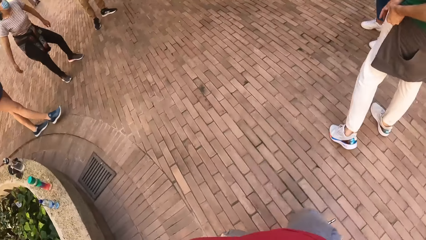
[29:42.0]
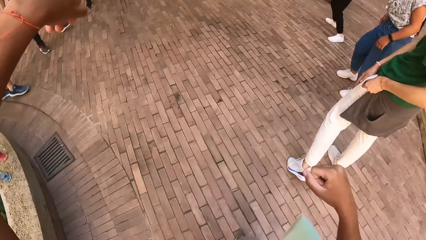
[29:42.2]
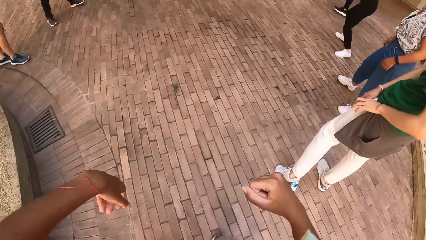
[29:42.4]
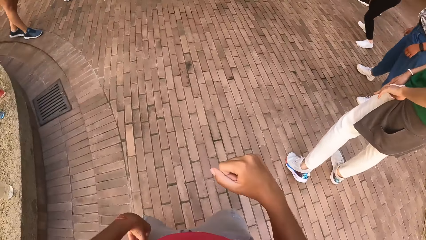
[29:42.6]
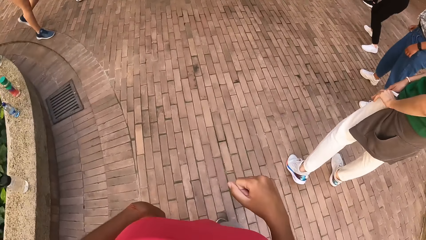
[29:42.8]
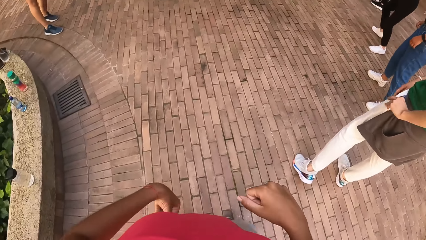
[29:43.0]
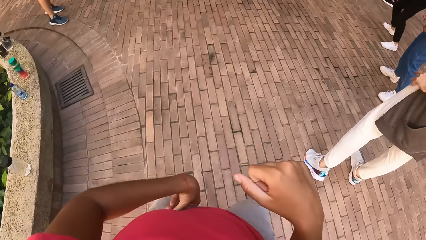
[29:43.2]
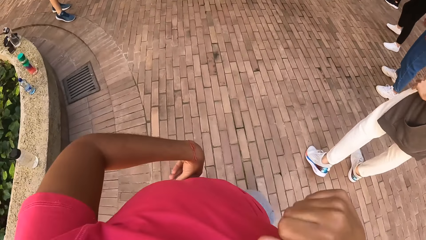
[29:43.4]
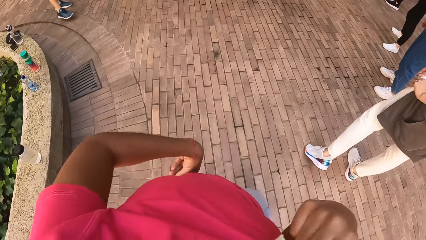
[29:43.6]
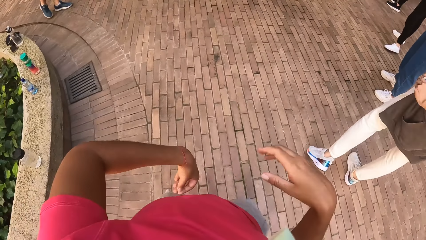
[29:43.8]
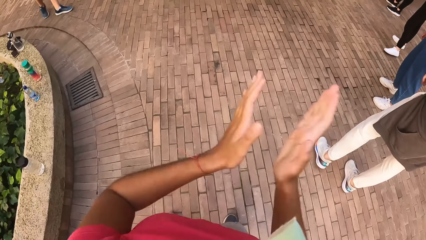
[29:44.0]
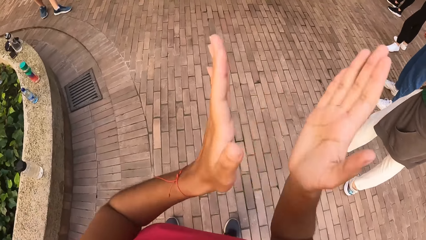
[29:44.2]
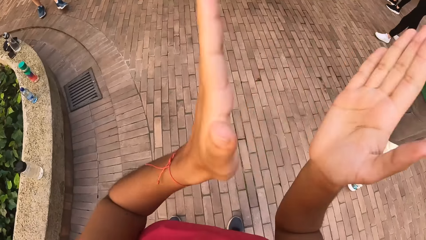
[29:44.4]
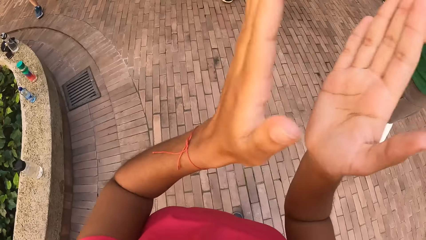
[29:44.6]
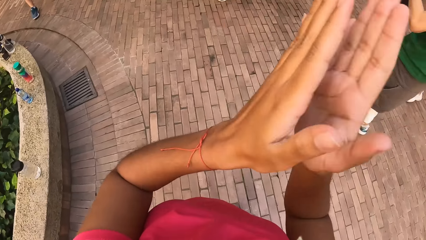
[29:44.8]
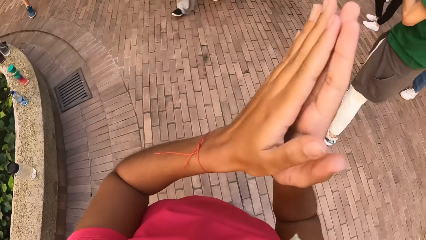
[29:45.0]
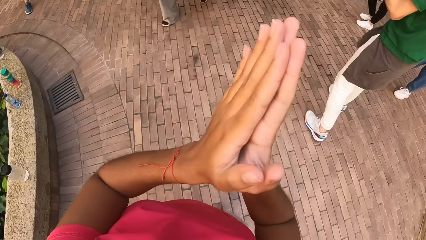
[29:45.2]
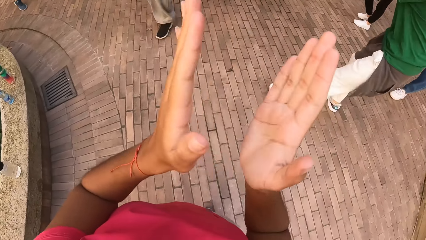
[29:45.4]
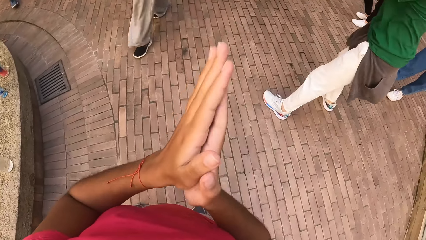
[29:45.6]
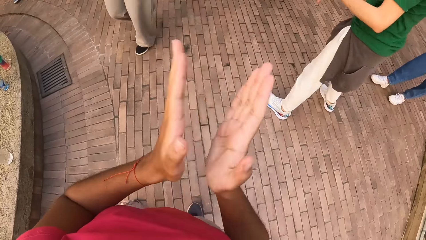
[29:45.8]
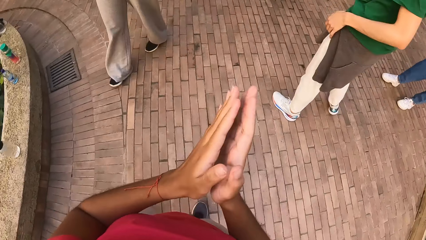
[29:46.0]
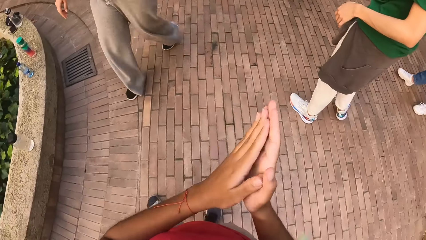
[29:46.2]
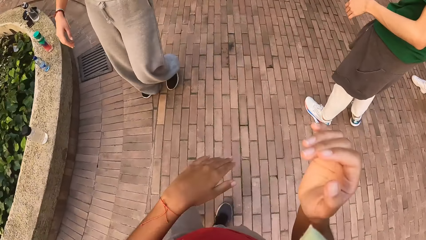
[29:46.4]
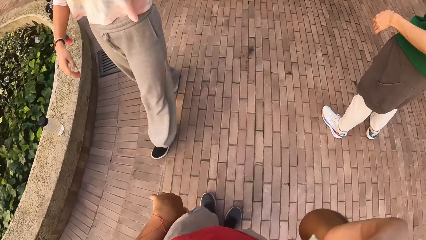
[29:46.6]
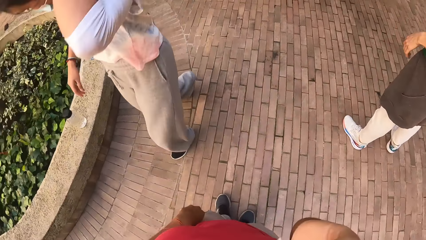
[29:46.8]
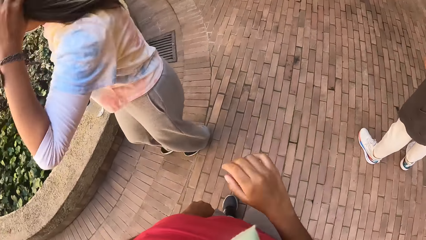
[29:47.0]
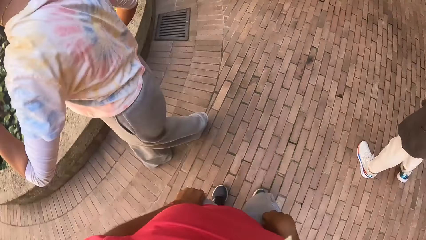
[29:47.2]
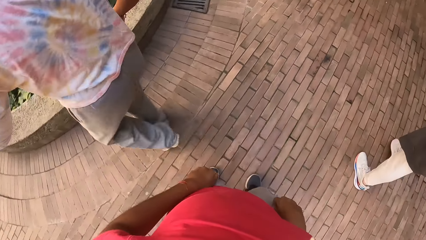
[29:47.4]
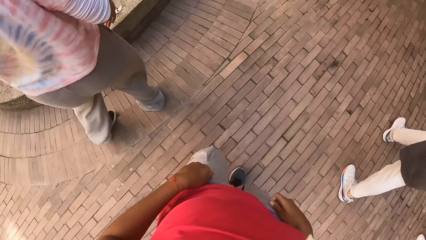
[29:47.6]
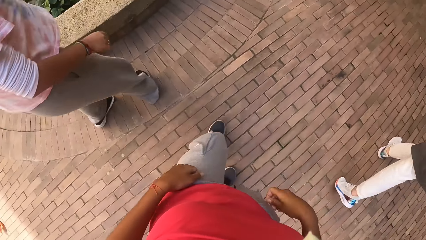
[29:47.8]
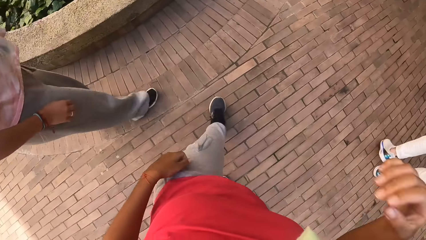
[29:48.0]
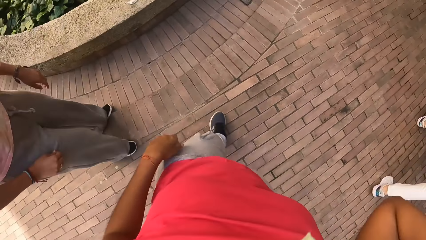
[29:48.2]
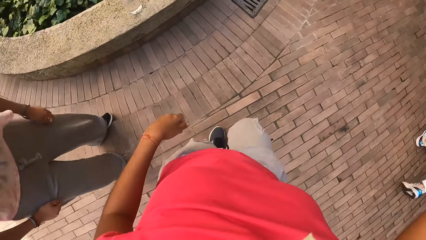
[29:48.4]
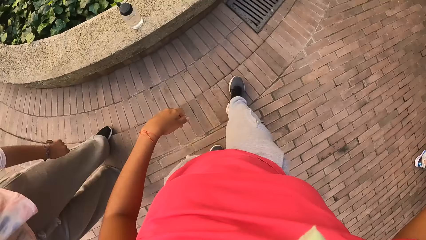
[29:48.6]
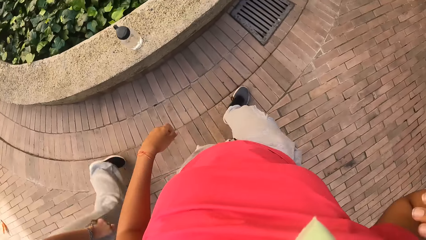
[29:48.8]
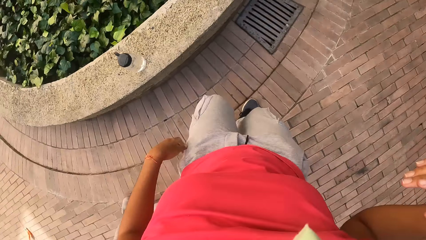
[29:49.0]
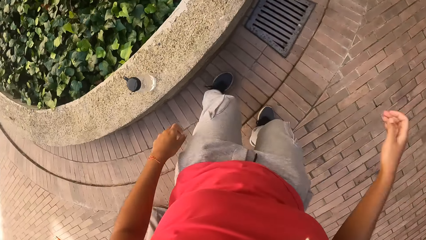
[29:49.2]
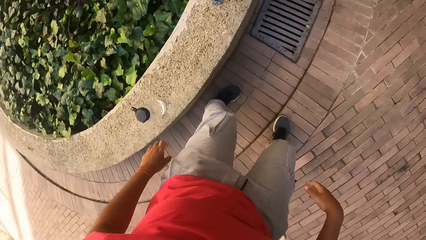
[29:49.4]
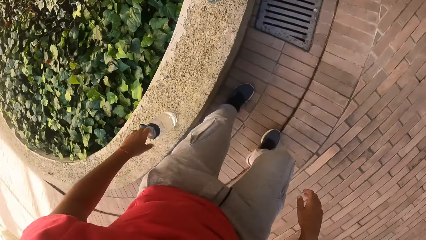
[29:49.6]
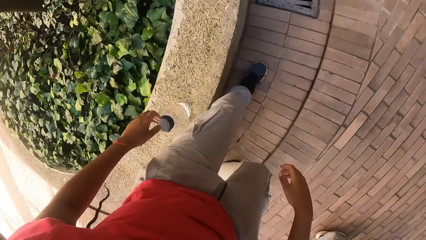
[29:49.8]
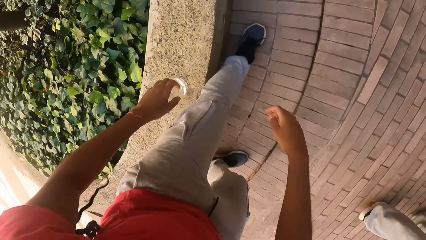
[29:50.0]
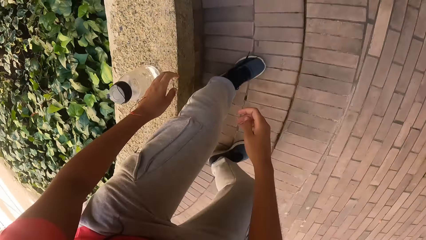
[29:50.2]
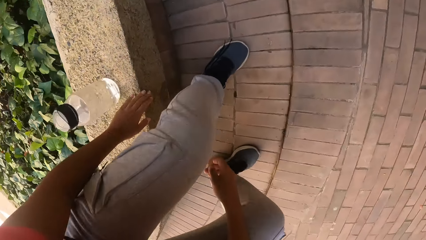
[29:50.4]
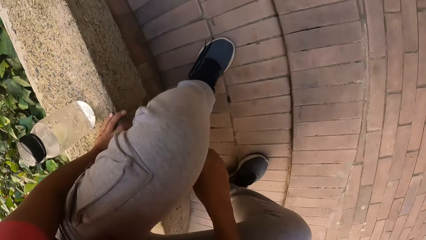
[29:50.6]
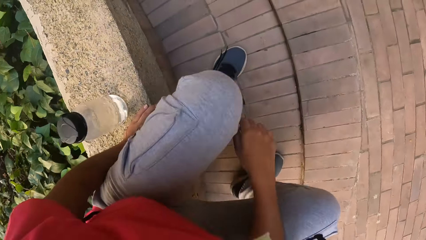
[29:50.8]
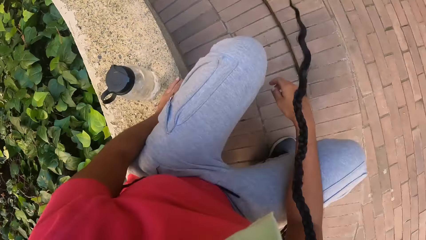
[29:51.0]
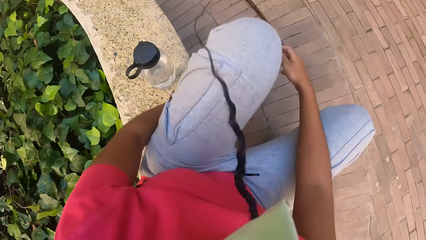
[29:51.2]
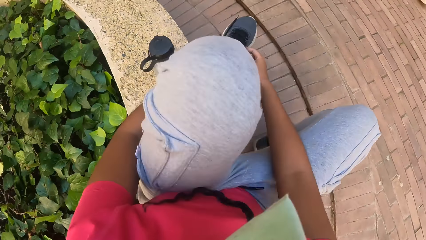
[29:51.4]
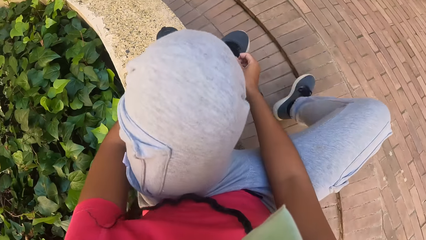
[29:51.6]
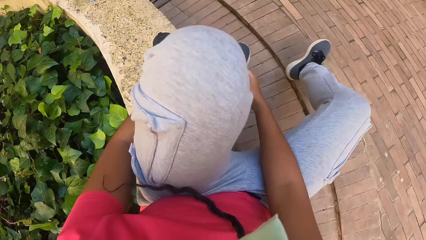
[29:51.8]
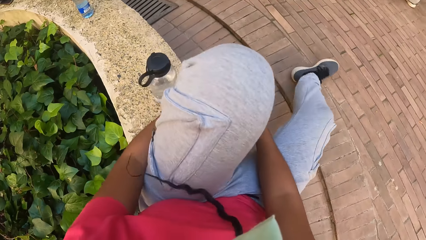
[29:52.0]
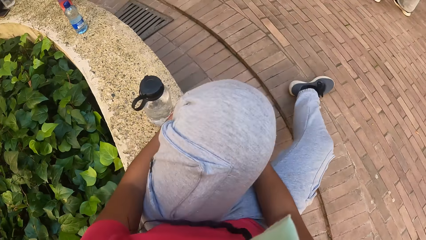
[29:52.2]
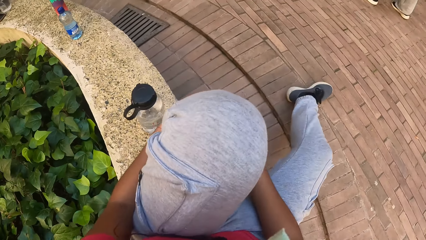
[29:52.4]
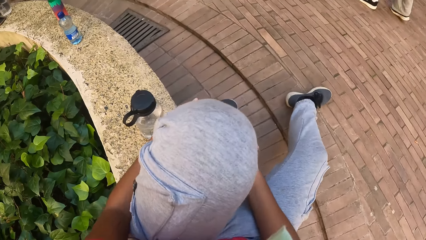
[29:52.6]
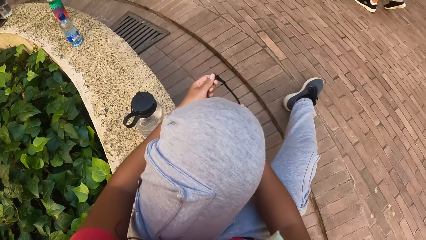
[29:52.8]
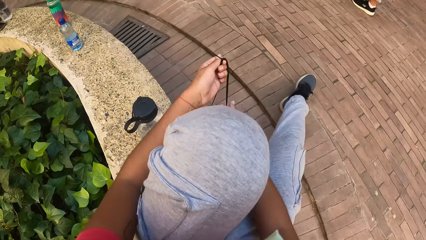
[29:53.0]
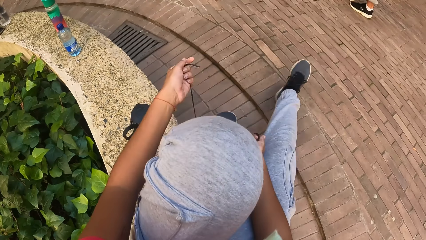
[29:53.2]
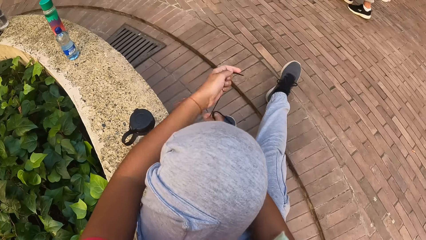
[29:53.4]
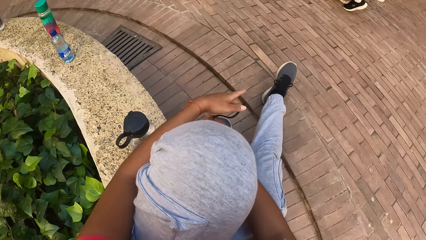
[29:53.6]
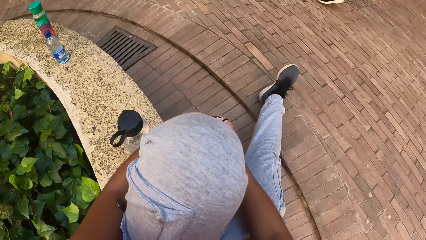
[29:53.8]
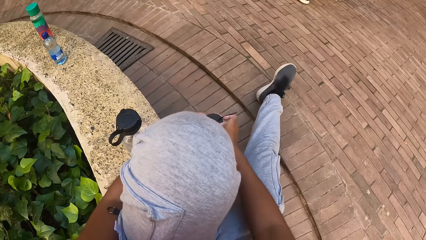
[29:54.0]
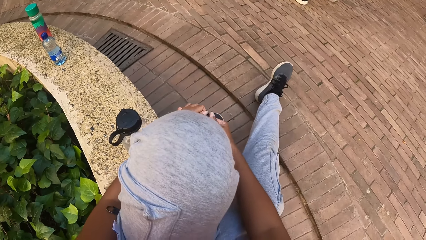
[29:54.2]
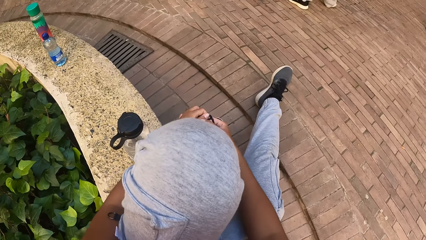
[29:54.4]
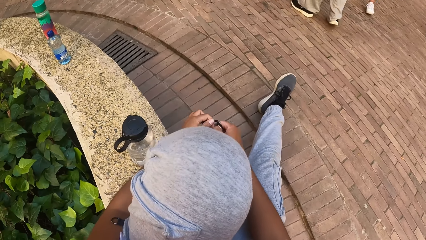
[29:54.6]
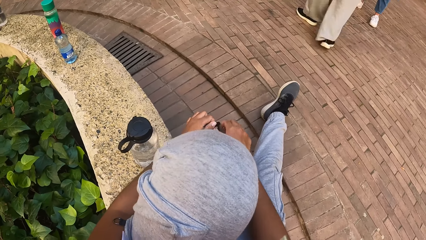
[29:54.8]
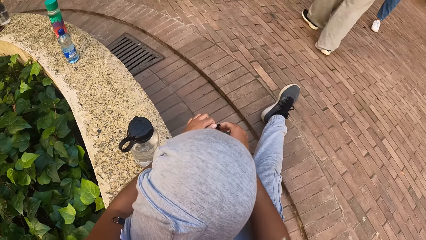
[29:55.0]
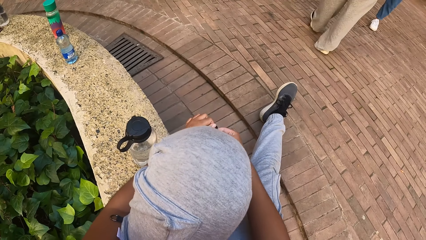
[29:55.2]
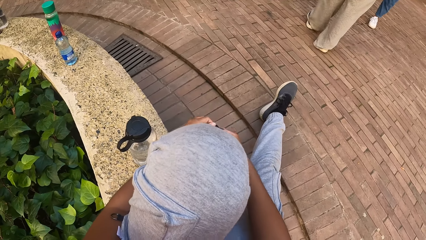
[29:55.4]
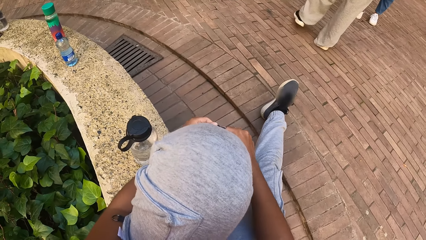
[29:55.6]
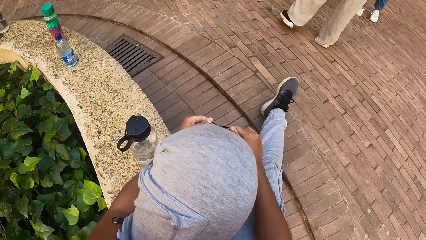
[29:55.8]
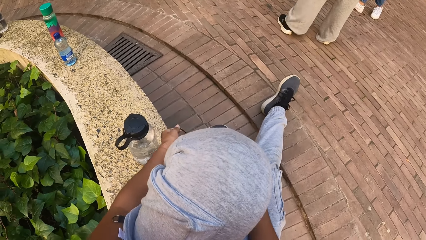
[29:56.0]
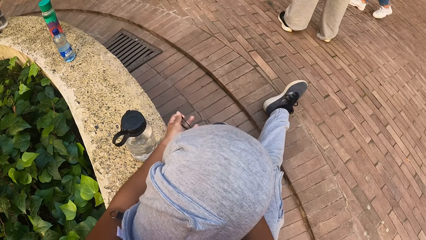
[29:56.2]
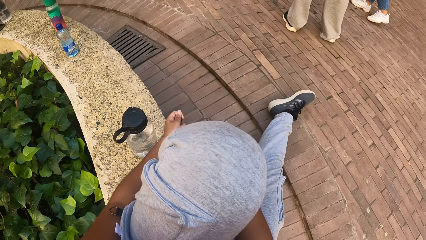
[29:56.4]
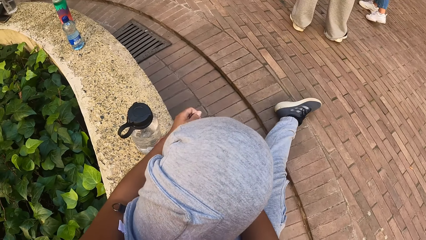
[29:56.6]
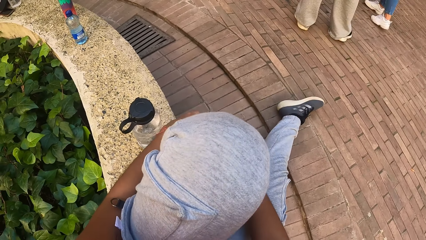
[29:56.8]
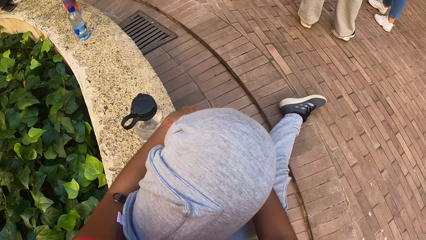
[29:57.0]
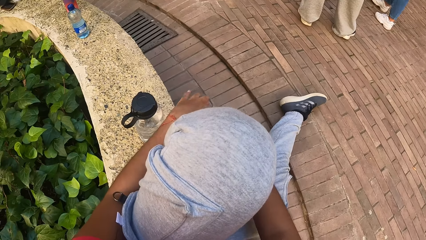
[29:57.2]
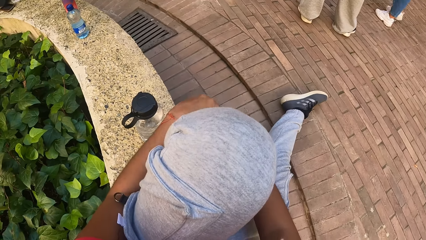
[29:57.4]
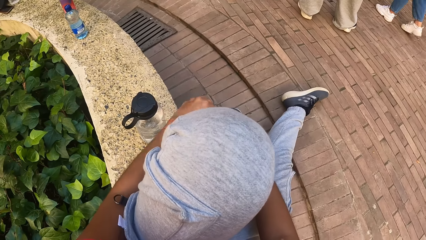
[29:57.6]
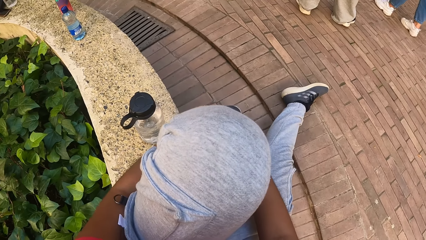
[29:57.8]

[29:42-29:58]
The camera wearer claps her hands together. She walks in the hall. She sits on a concrete brick. She ties her left shoe lace with her hands.
